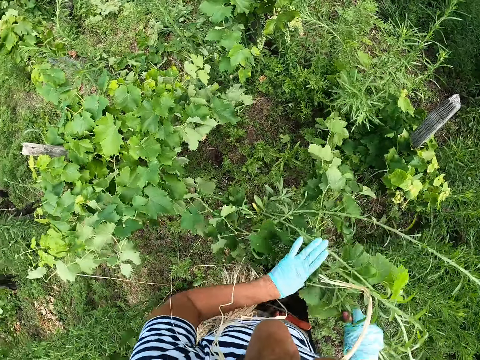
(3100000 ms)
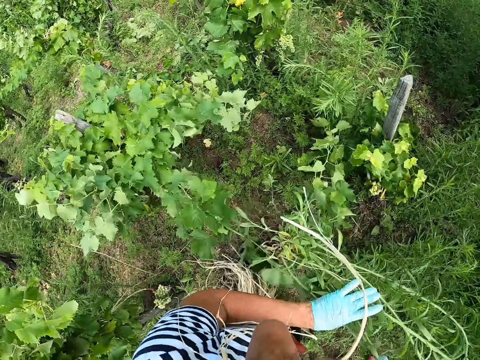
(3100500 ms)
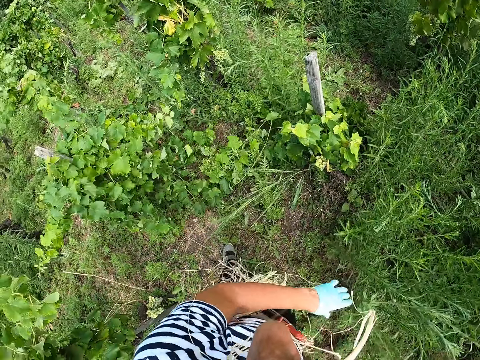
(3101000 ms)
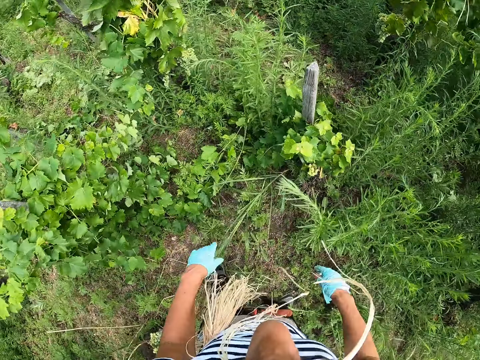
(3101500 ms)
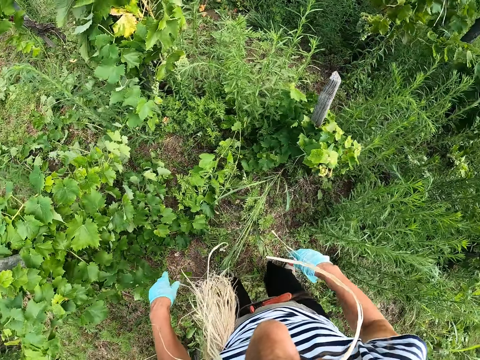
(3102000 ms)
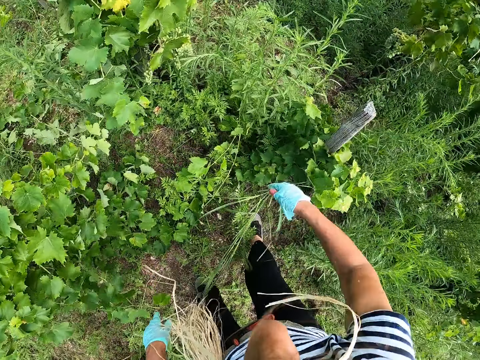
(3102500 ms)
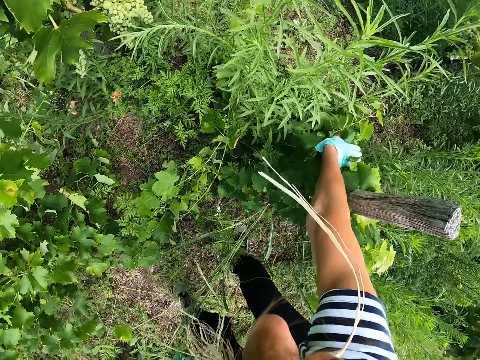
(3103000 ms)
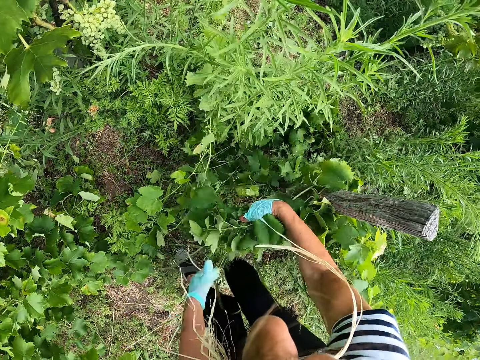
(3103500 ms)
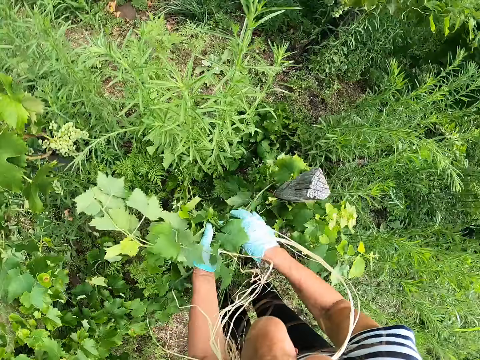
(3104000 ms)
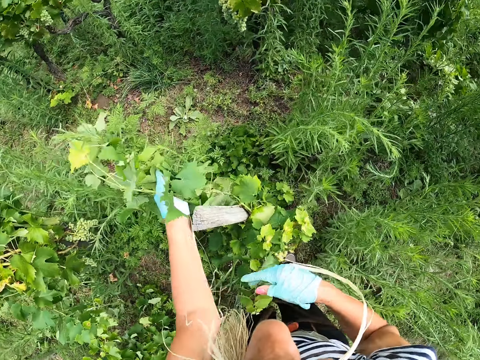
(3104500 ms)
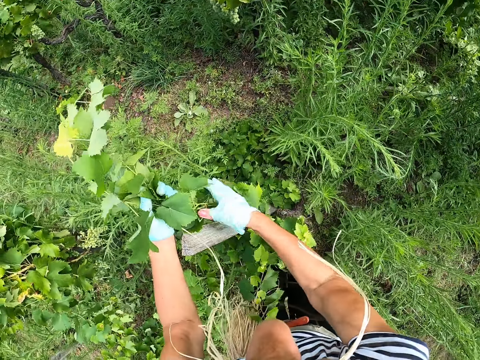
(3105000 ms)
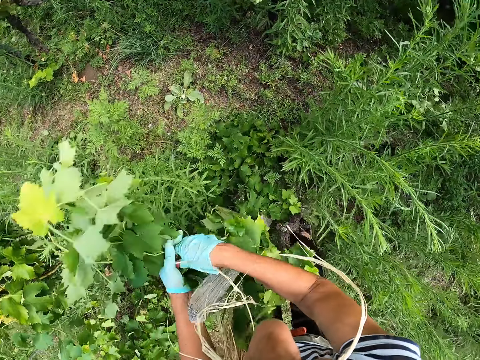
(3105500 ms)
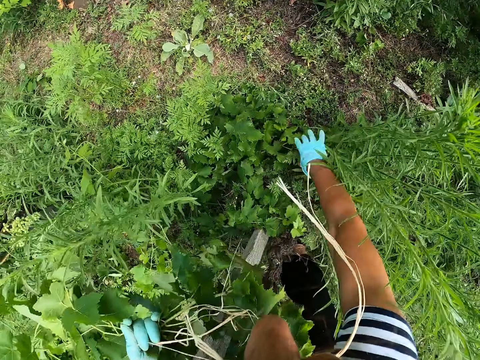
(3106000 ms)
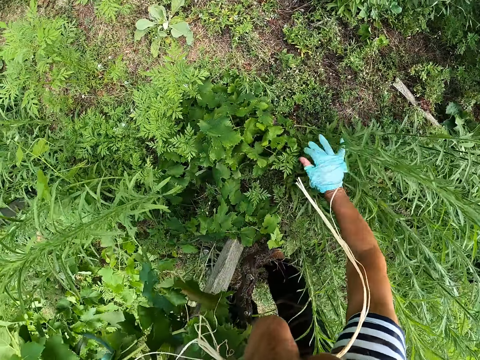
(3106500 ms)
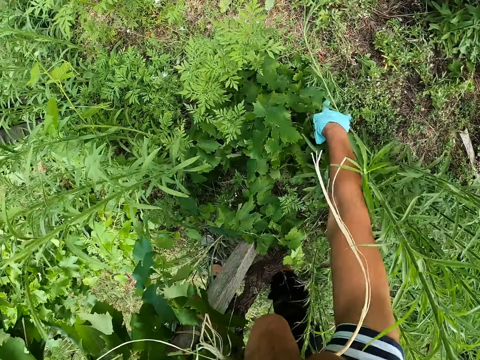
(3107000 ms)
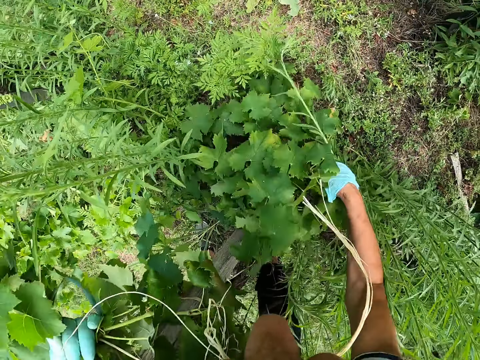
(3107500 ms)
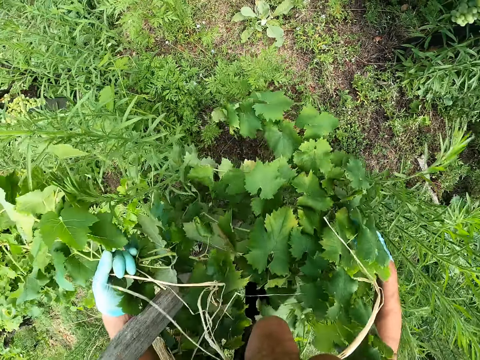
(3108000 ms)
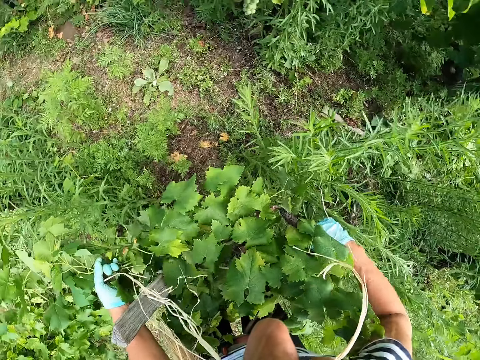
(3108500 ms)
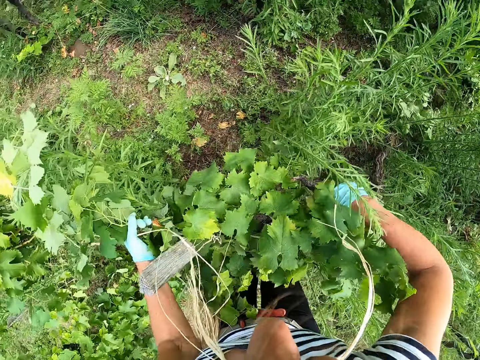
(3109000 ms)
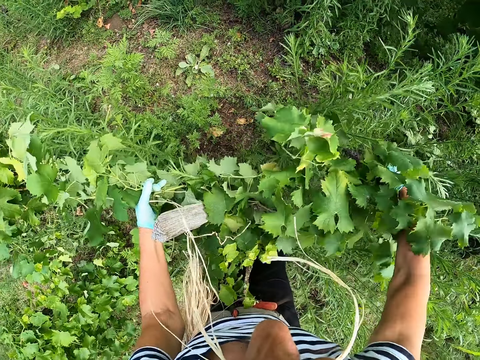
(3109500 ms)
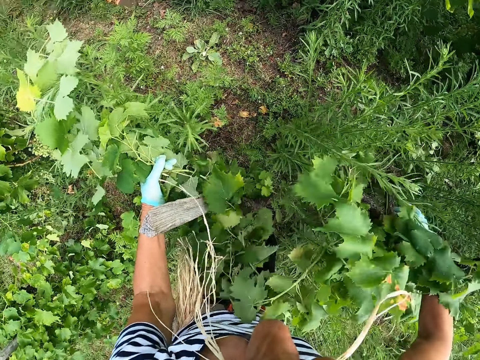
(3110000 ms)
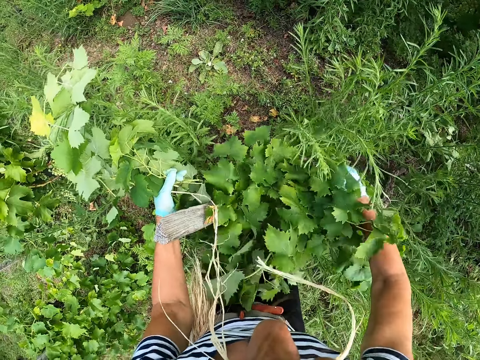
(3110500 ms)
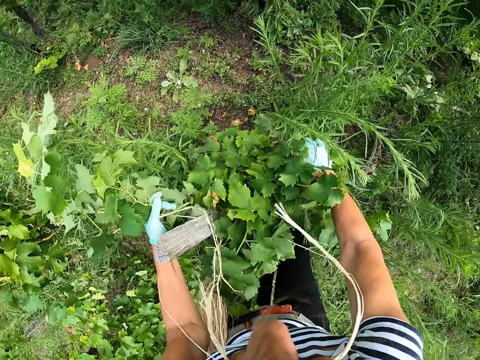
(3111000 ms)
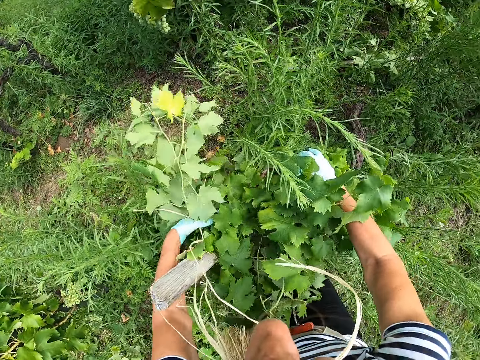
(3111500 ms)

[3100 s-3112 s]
The camera wearer puts the plant down. They make the step. They hold the plant. They put the plants together.

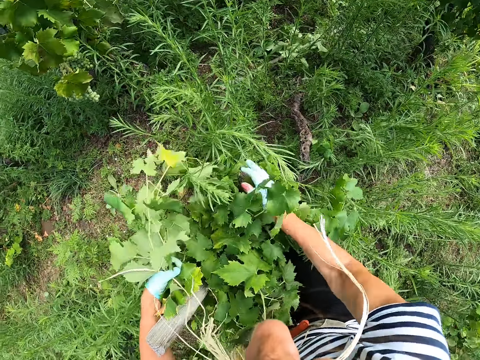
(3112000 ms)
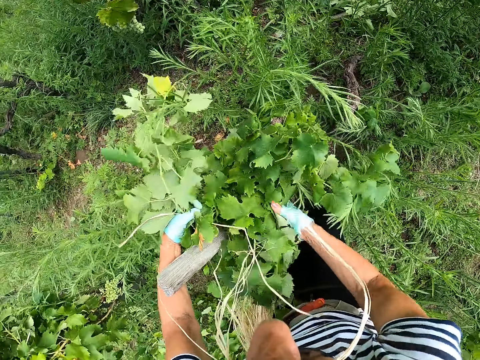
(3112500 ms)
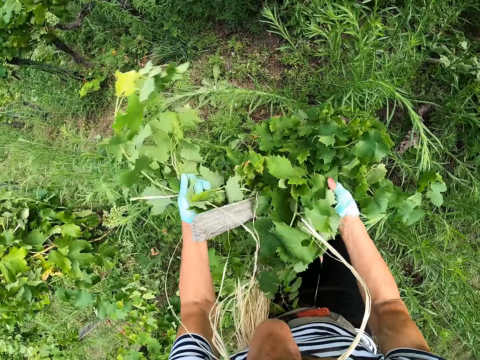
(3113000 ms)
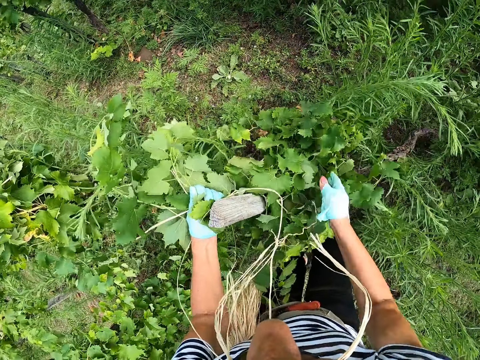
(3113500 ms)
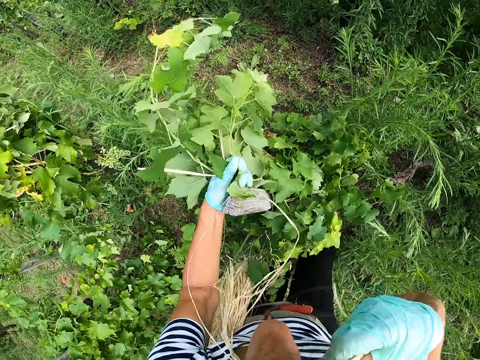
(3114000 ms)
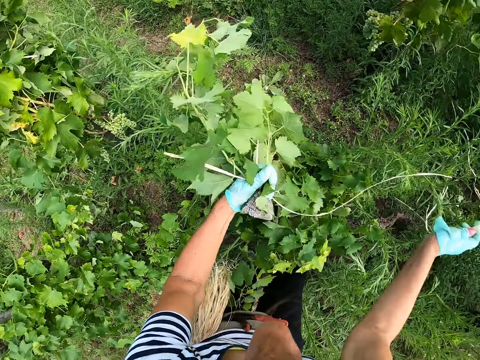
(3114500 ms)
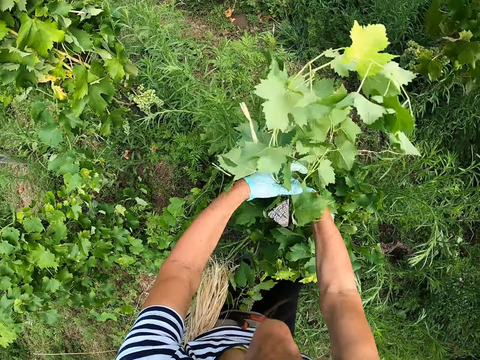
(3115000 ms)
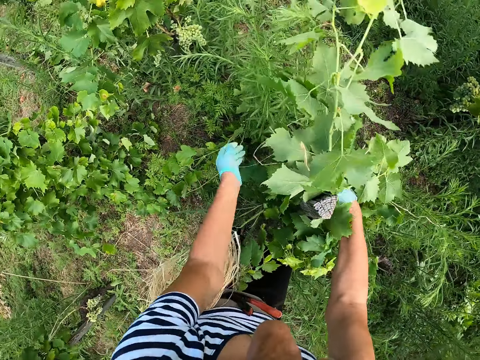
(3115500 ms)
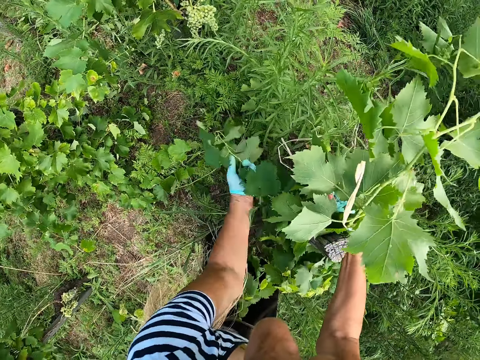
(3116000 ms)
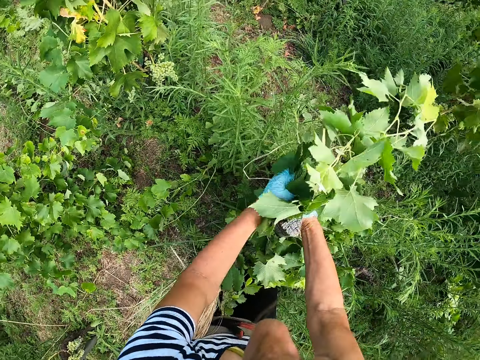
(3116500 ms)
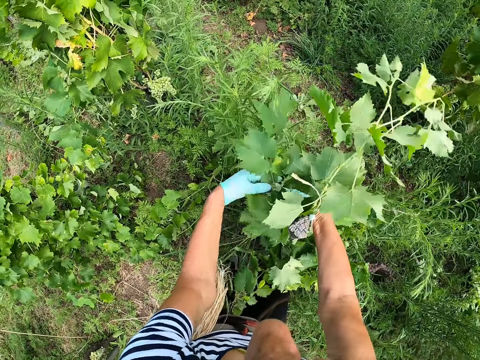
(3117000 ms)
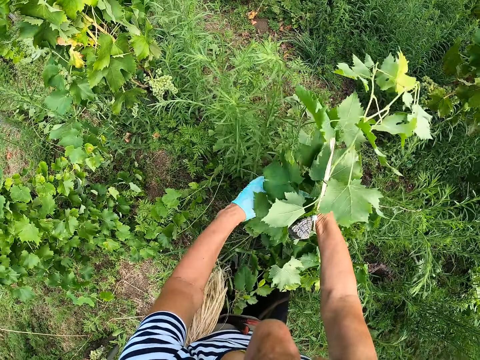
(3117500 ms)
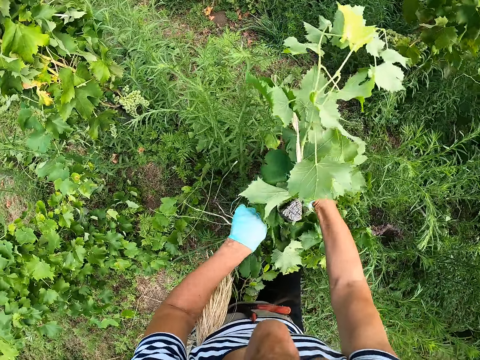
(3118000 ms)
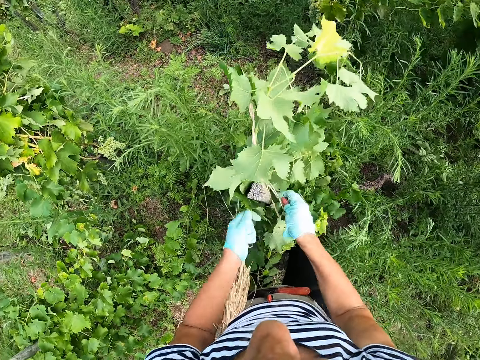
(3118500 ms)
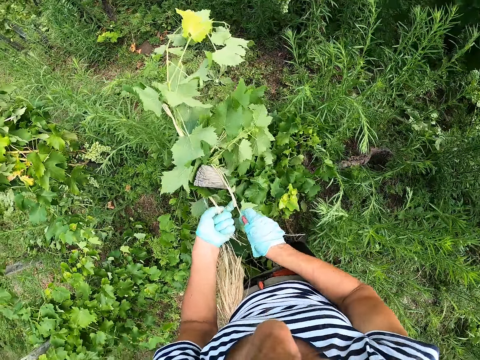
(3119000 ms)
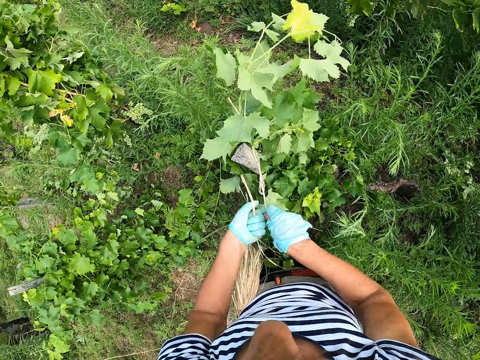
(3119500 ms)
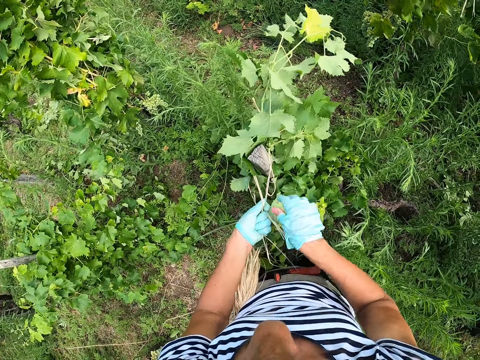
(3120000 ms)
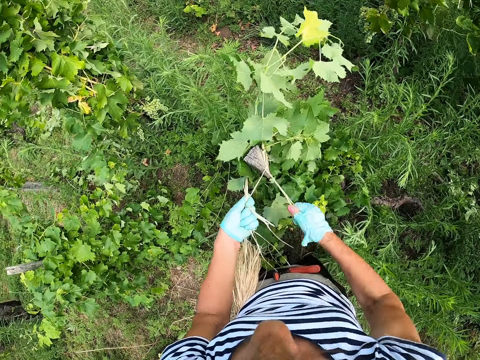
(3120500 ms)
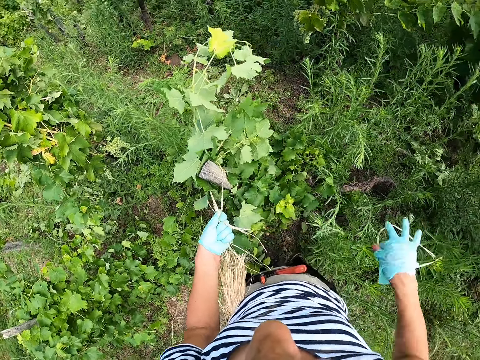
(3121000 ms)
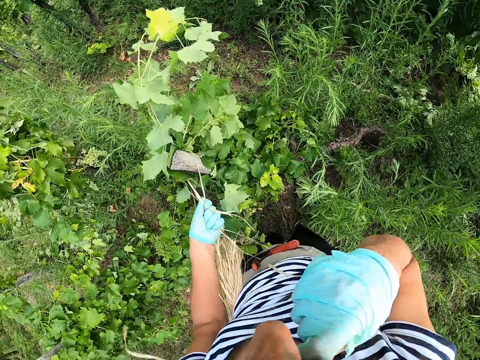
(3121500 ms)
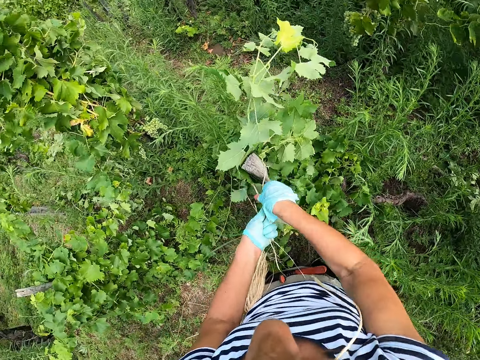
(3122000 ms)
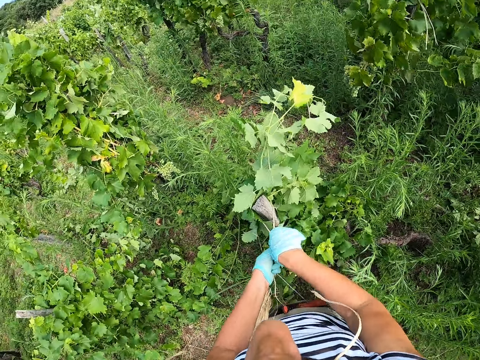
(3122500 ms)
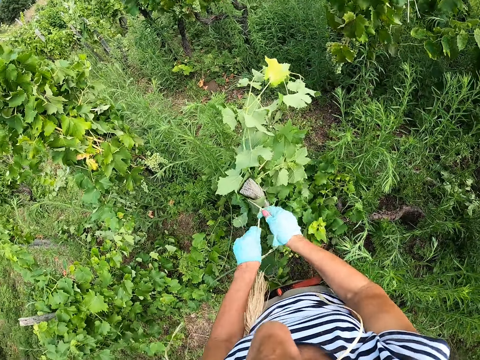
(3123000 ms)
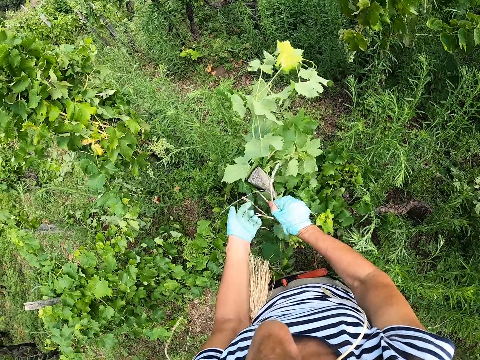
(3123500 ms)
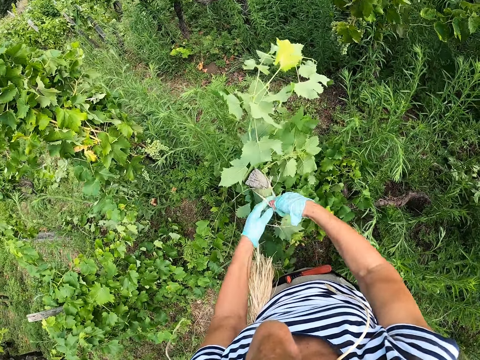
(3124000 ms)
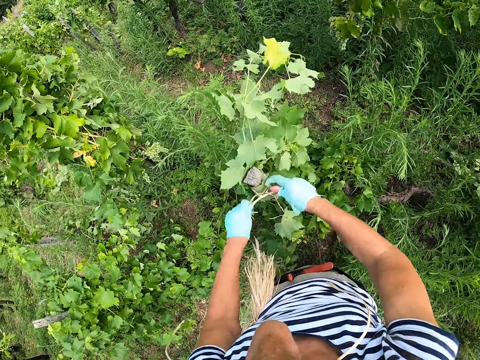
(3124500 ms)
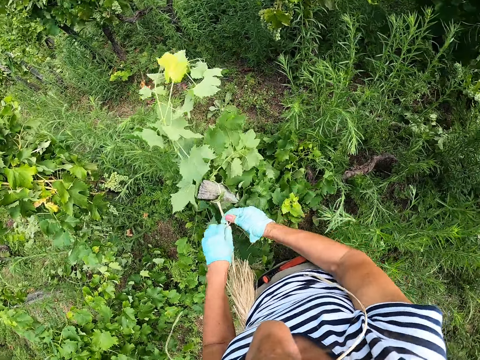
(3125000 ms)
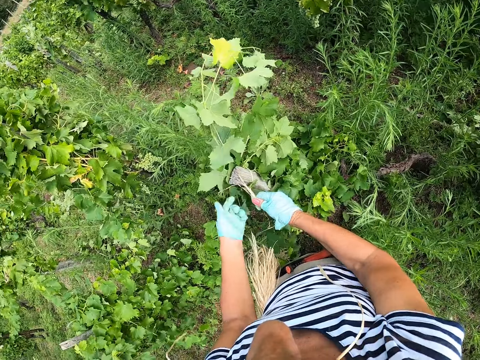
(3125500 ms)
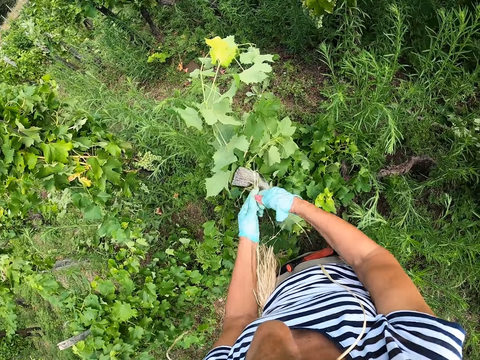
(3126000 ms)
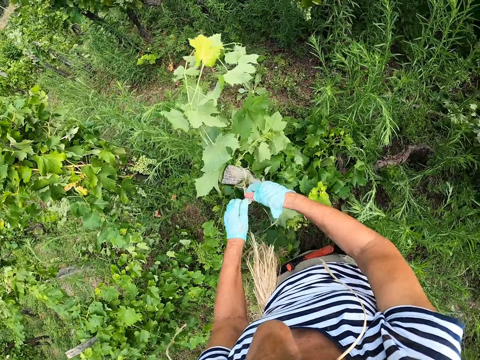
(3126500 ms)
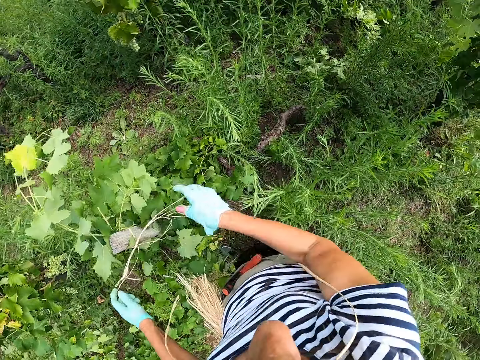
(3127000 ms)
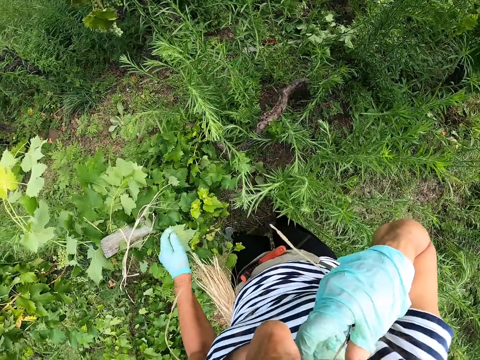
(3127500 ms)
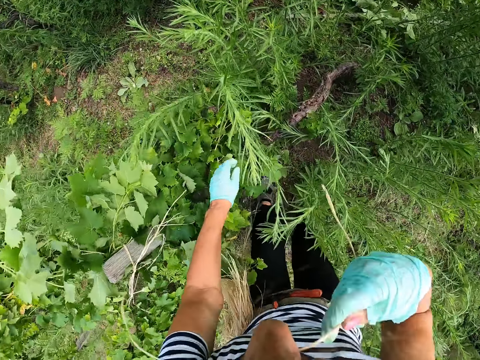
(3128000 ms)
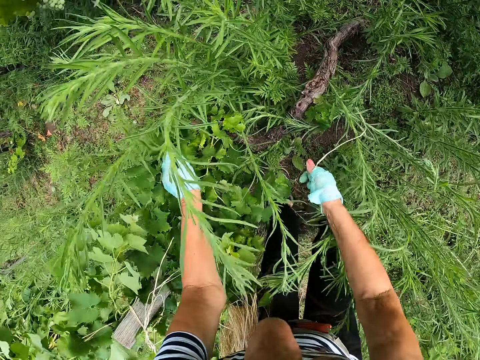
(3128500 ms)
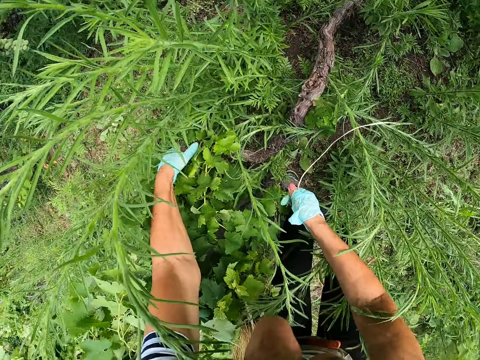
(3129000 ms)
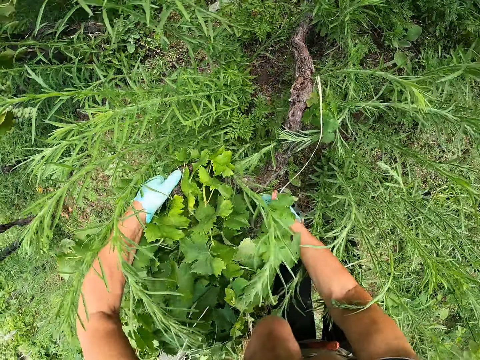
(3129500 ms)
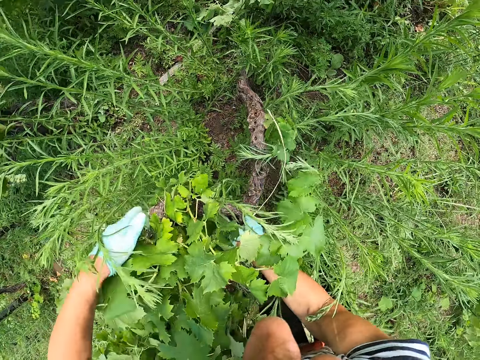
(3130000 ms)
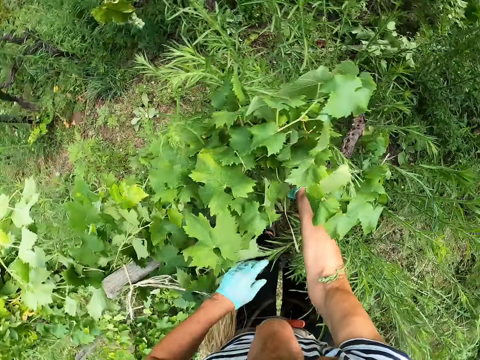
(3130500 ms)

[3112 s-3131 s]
The camera wearer ties the plant to a stand. They tie the plant on the stake with a rope. They pick a strand. They put the plants together.
